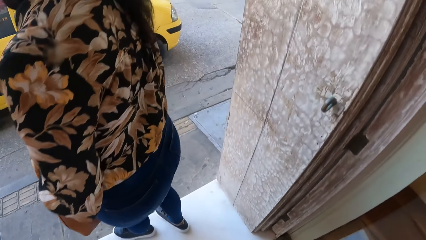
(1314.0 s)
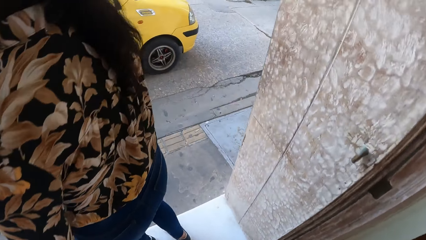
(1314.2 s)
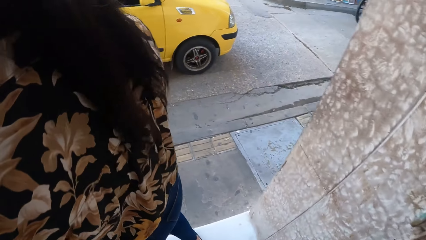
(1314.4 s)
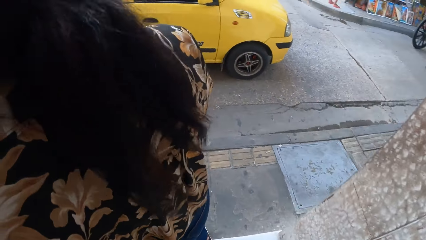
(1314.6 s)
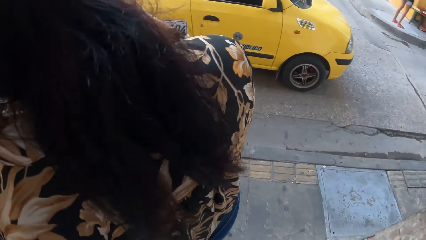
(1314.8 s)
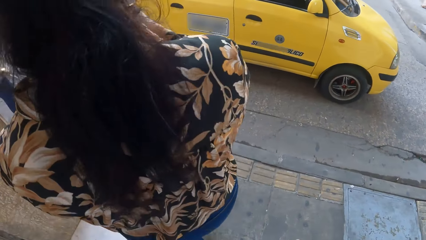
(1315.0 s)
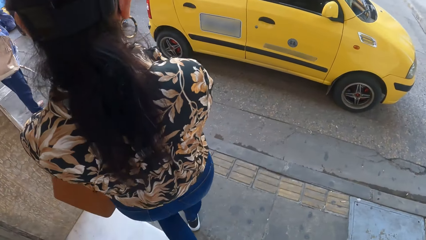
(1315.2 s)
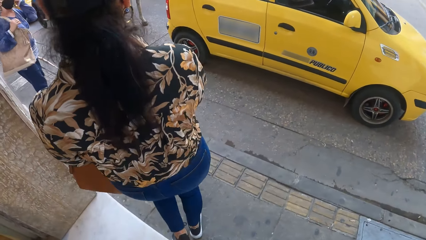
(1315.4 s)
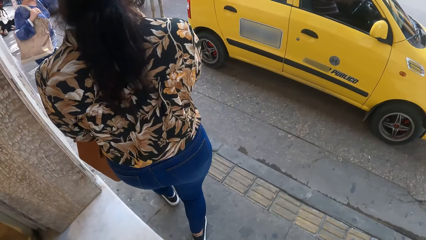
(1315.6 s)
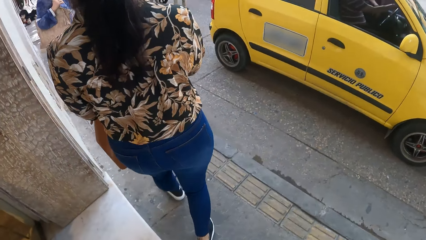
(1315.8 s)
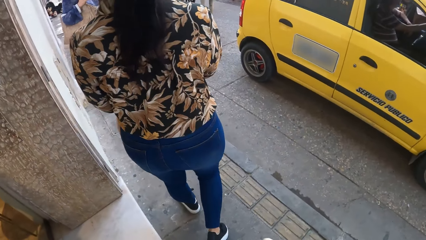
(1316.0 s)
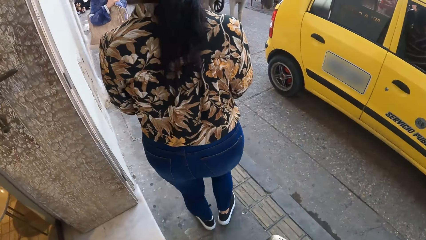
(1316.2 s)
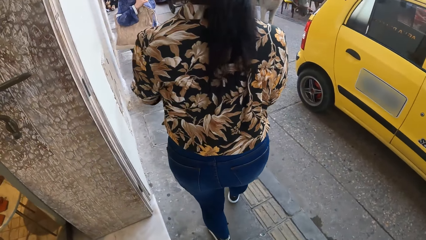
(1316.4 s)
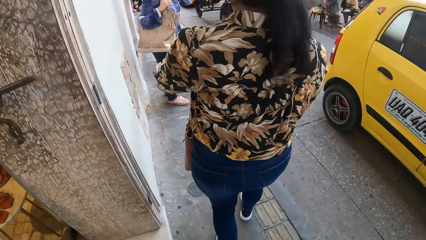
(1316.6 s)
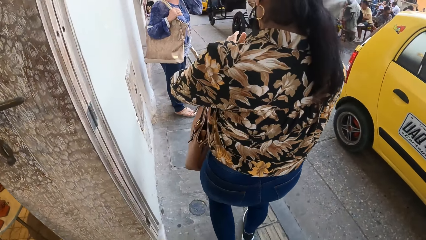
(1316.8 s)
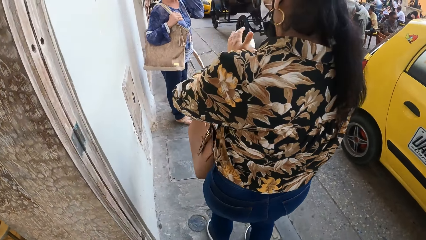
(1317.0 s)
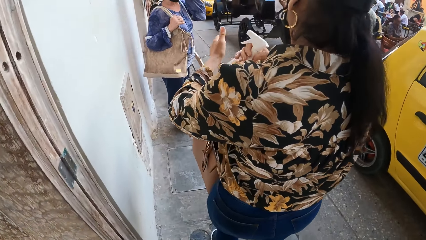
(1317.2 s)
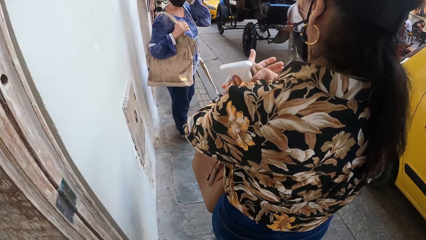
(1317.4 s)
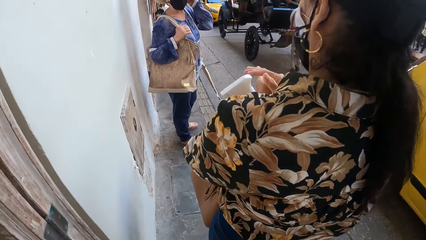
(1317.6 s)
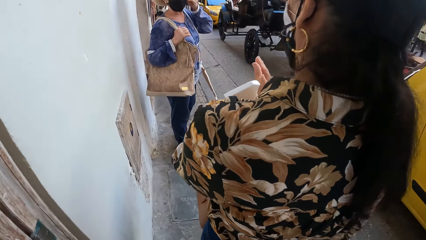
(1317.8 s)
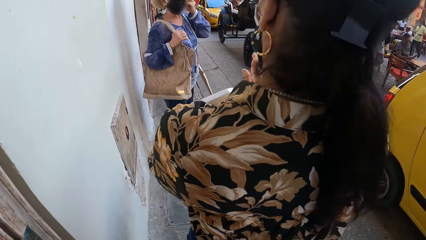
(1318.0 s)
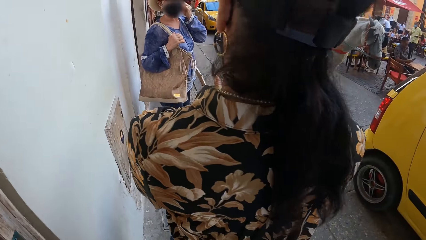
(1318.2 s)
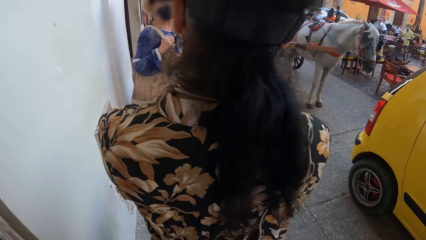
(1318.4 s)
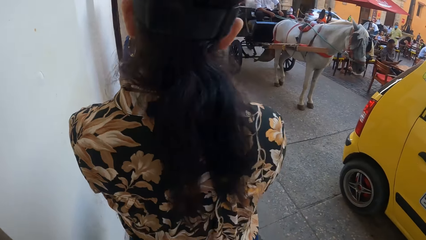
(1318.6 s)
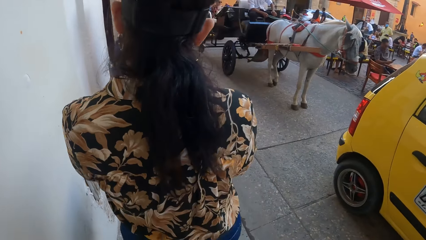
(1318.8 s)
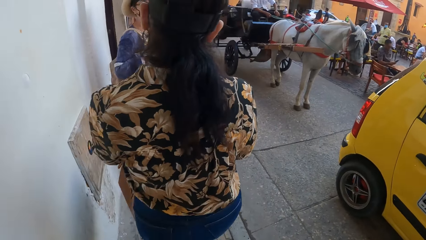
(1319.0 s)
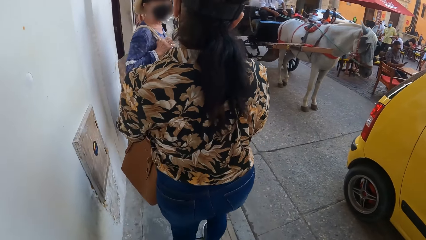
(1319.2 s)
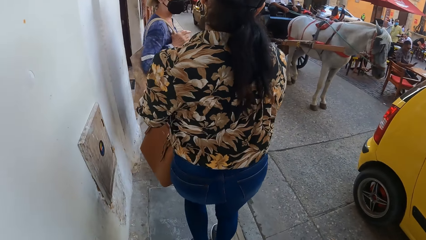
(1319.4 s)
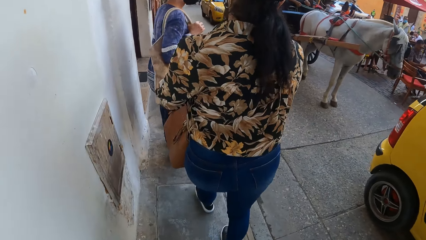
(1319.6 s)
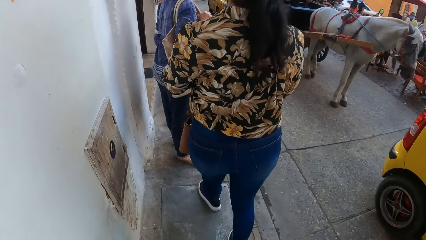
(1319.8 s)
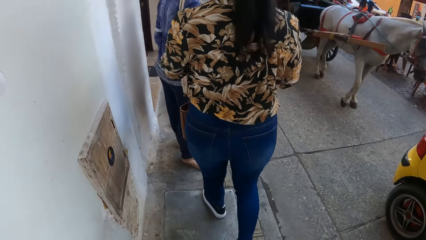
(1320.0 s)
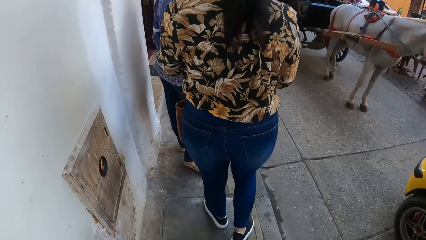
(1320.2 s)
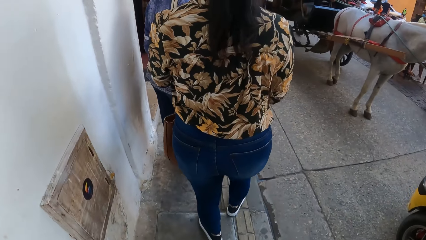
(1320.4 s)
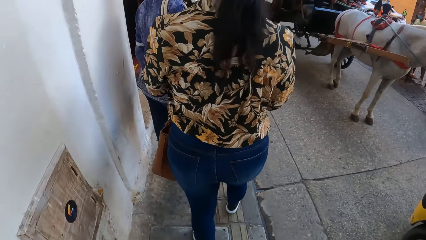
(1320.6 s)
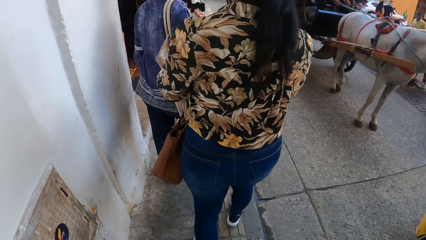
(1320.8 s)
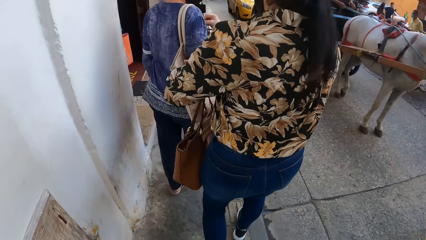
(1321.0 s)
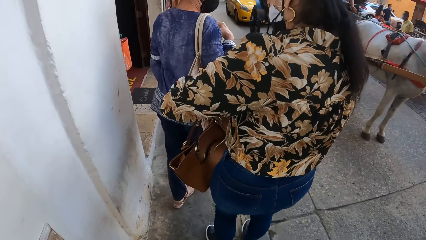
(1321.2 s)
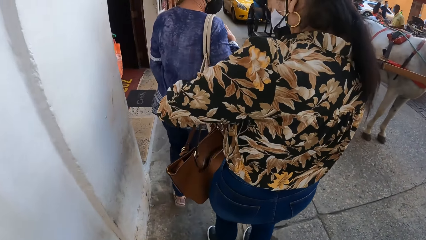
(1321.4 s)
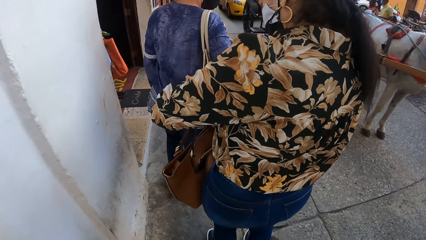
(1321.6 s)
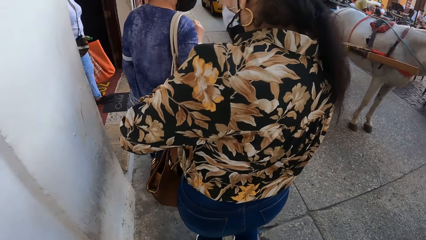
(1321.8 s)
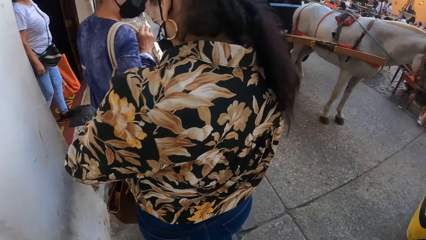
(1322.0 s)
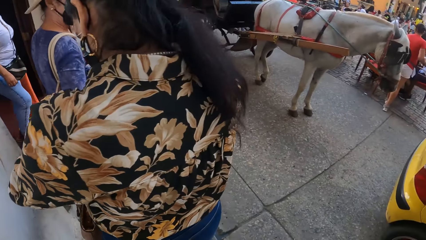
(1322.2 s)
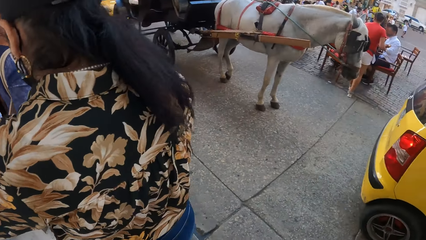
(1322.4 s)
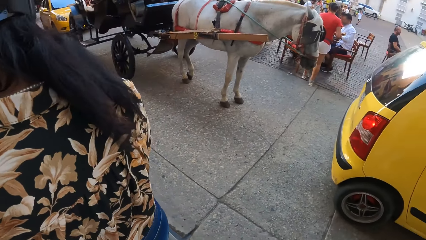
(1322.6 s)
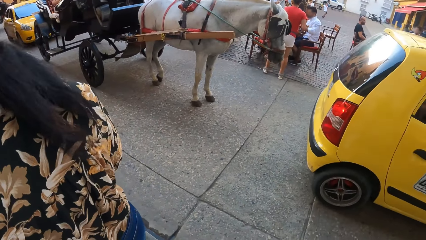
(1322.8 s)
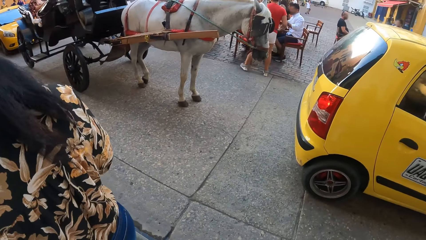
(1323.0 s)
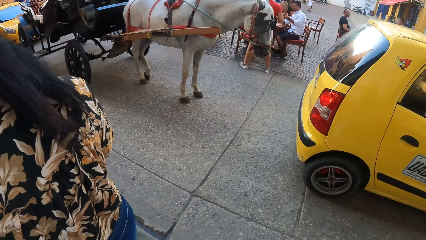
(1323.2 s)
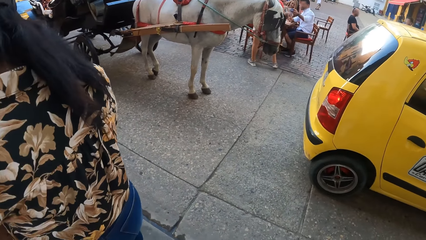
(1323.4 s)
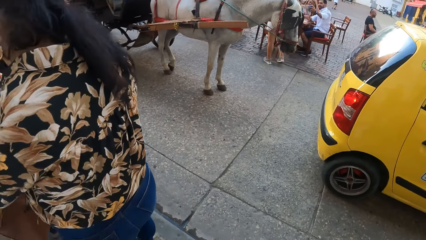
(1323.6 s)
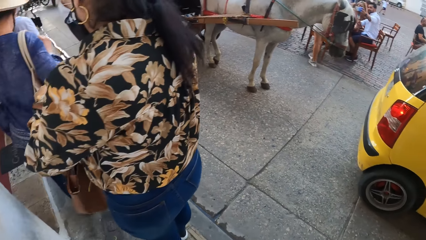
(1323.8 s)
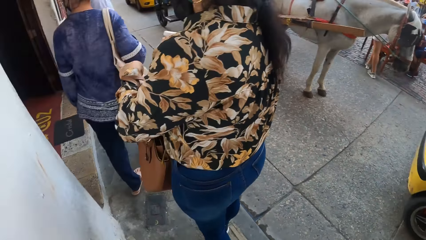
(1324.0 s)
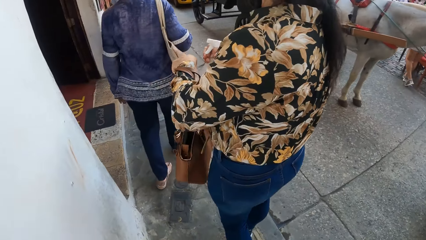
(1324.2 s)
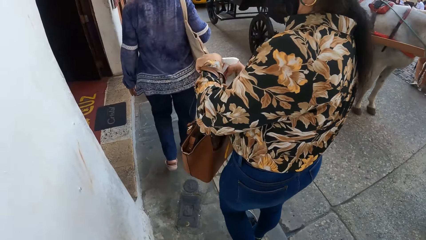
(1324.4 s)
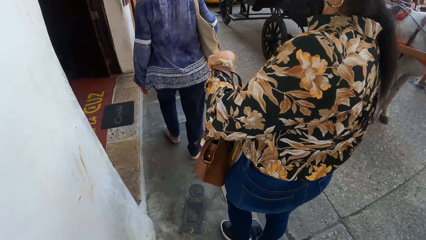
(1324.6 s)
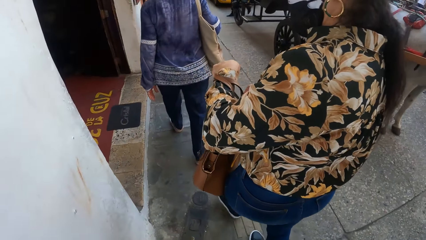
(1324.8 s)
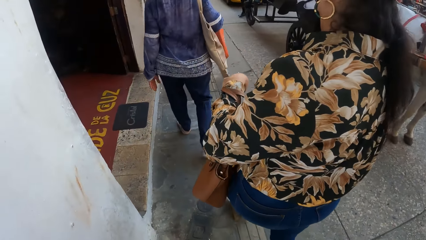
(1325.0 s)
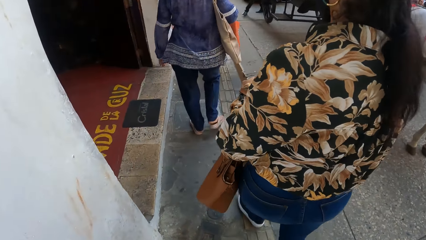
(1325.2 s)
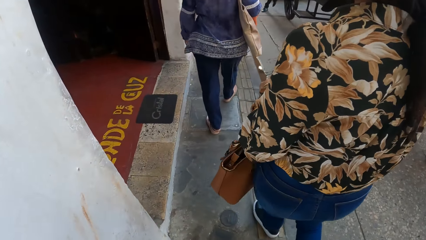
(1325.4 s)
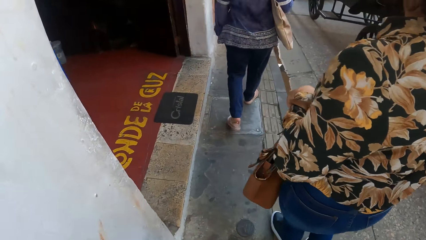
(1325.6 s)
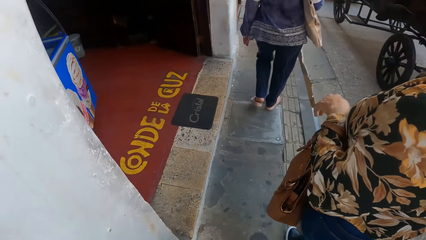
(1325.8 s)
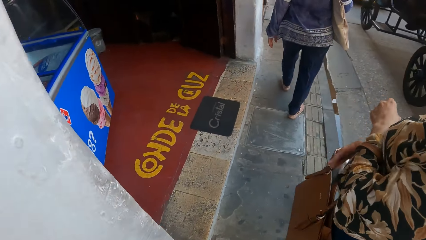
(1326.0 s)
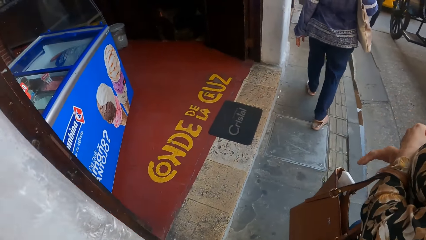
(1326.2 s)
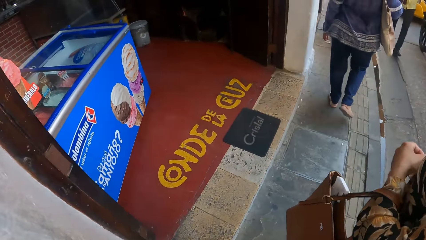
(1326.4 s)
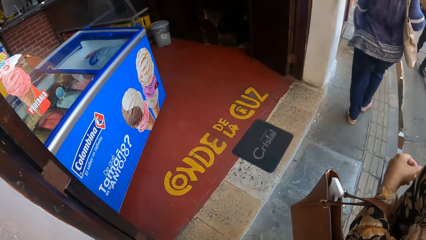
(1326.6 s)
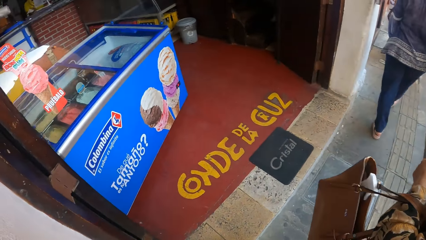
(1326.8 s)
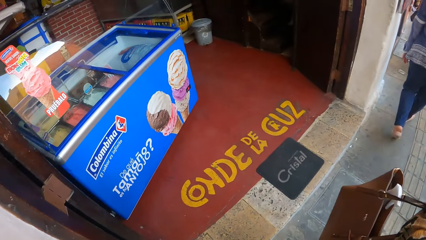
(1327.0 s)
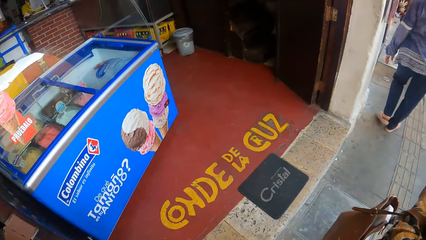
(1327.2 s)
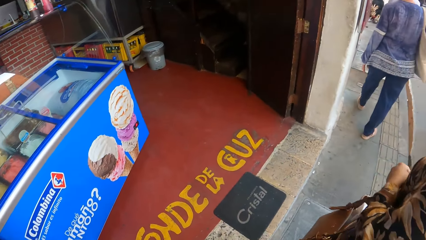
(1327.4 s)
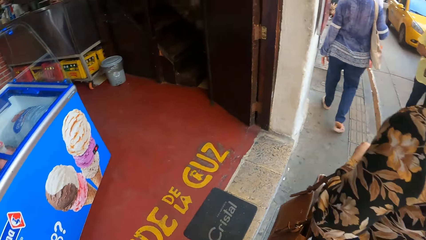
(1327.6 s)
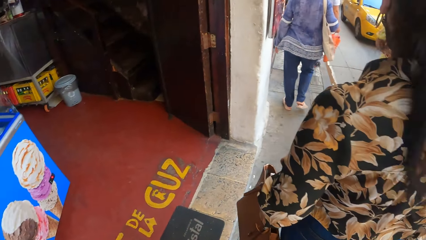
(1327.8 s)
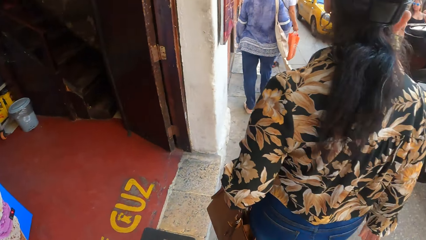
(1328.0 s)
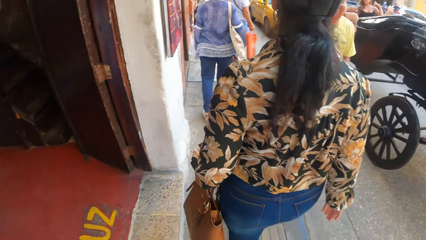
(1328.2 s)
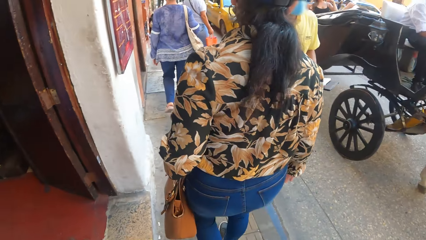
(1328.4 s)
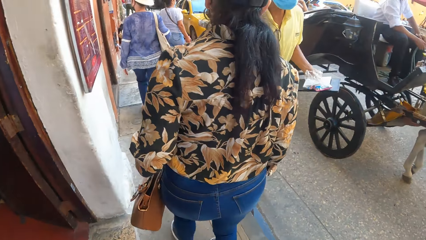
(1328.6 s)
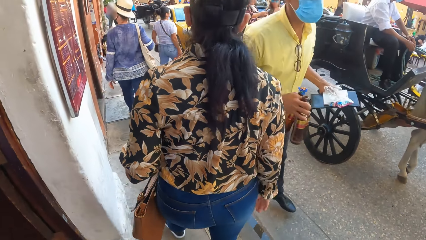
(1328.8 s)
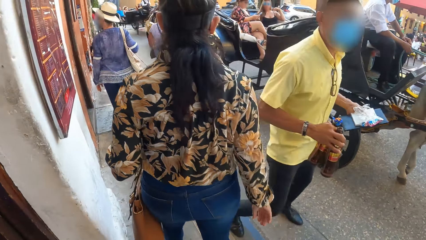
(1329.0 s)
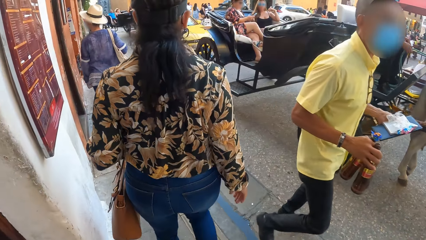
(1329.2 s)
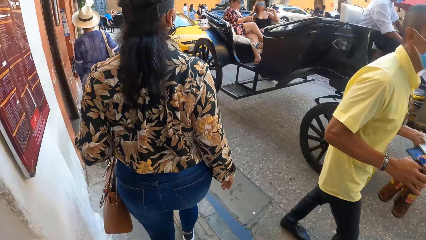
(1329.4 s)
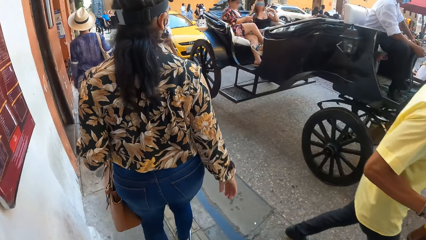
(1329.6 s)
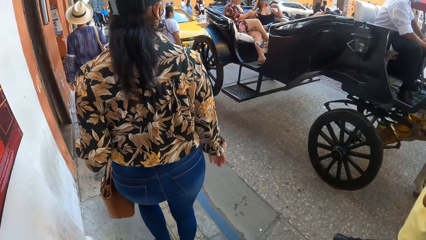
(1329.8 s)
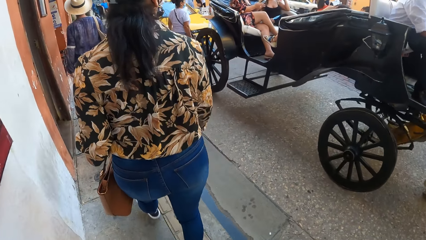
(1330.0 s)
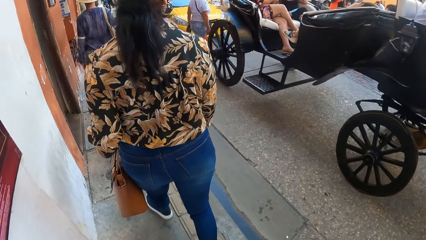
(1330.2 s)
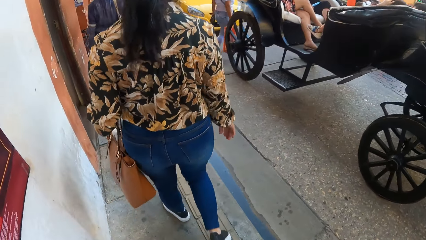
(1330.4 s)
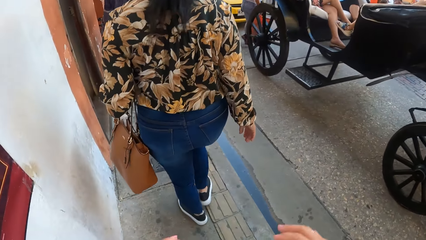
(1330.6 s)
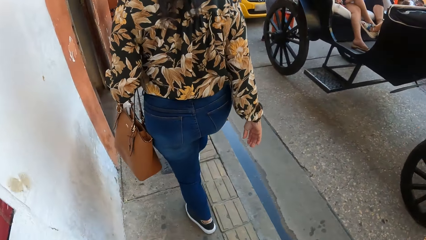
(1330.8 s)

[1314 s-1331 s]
The camera wearer walks outside the store. A person holds a hand sanitizer bottle and rubs her hands against each other. The camera wearer walks along the road side. They look around the road. The person puts the hand sanitizer bottle in her handbag. The camera wearer walks along the road side.
